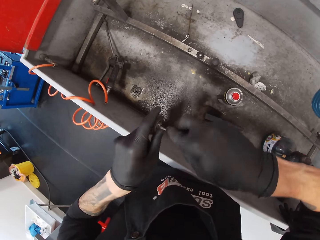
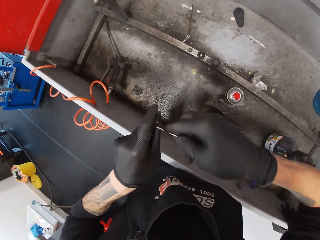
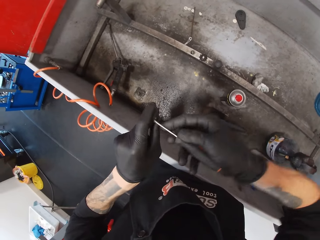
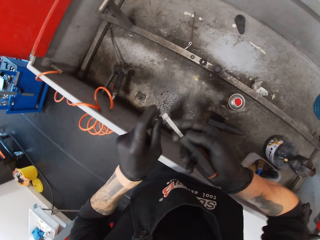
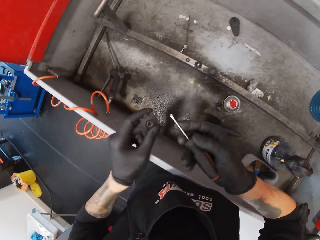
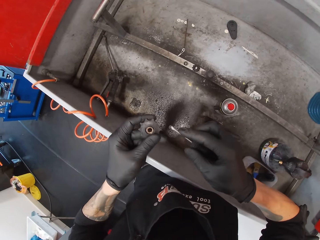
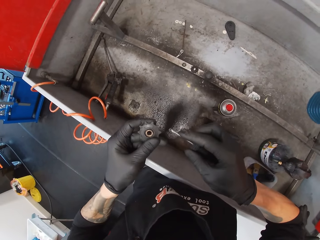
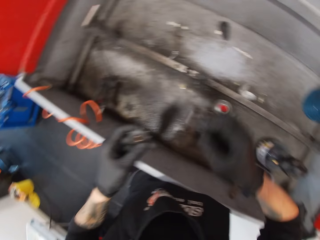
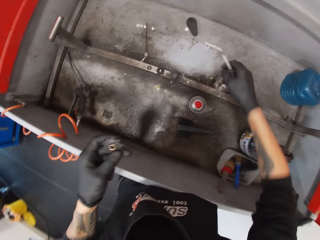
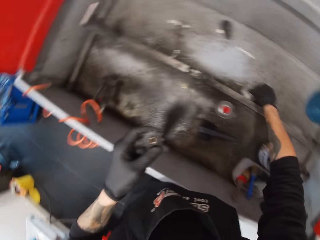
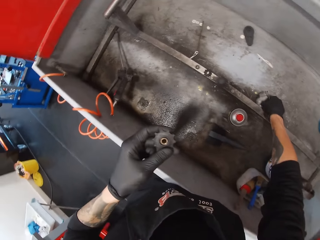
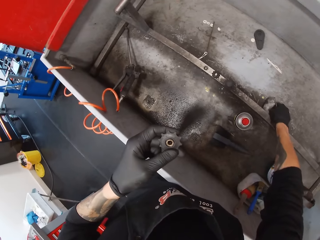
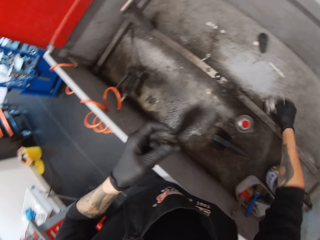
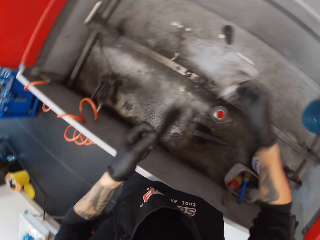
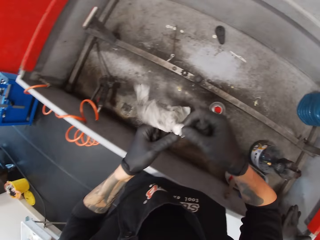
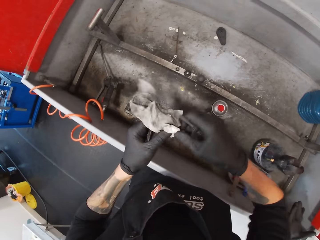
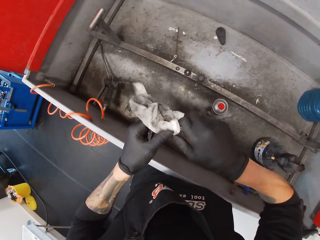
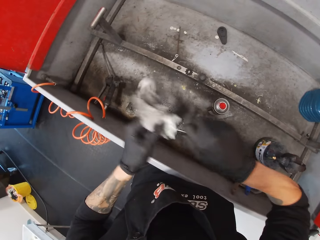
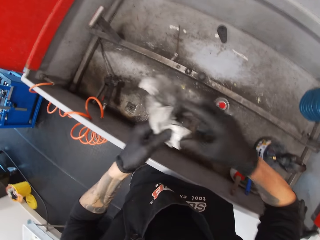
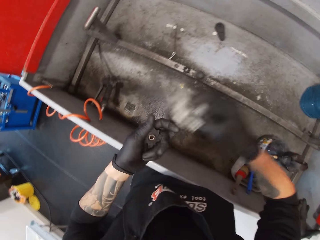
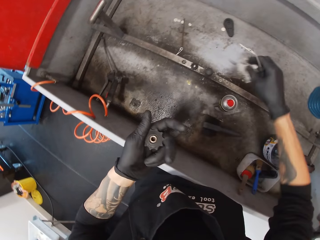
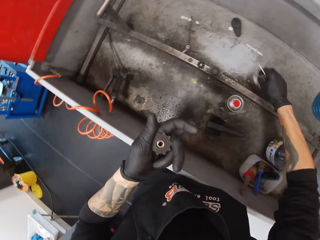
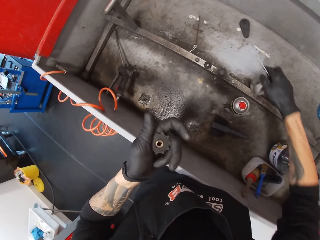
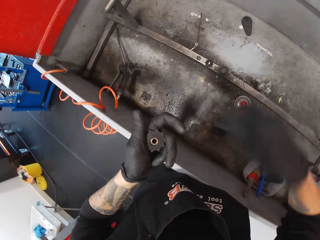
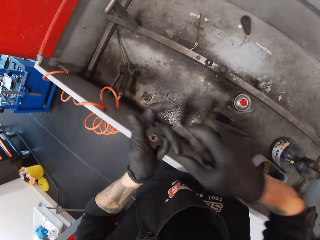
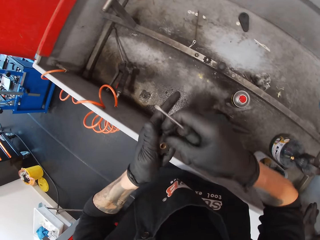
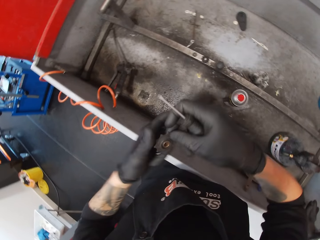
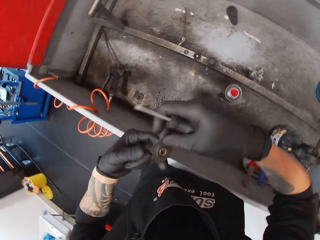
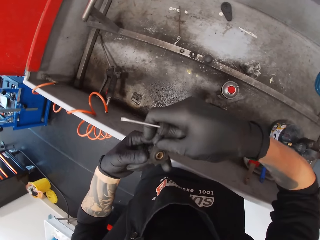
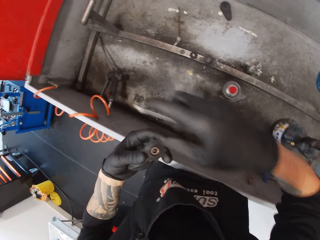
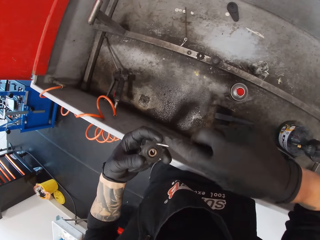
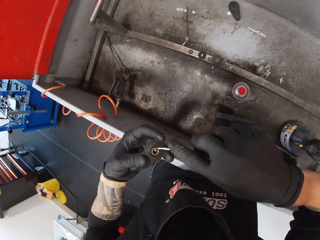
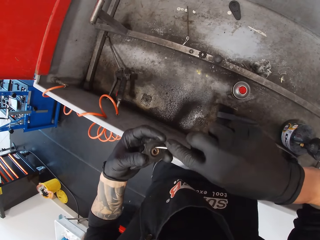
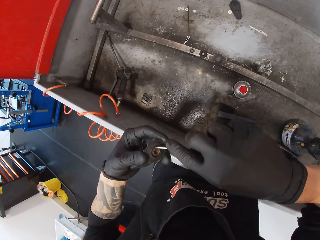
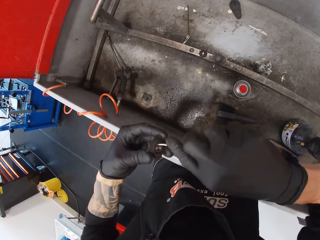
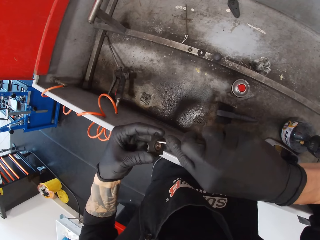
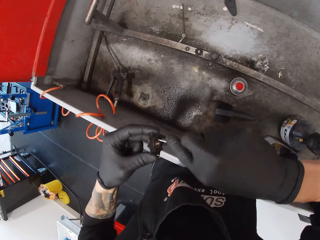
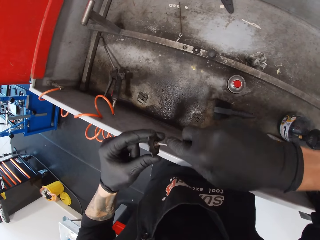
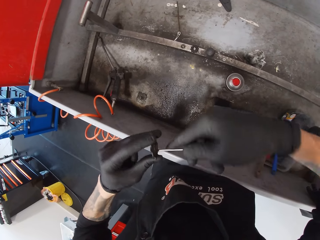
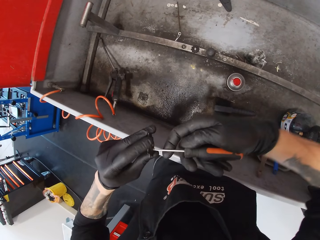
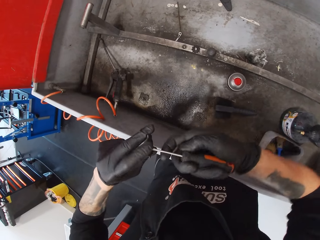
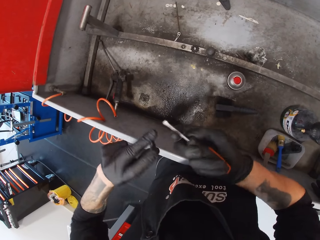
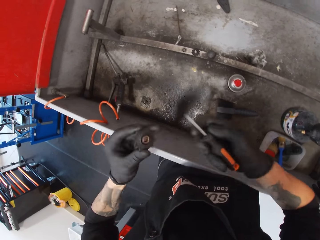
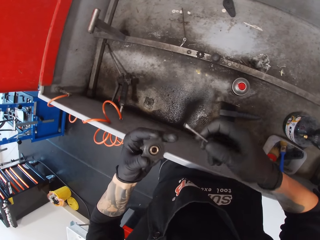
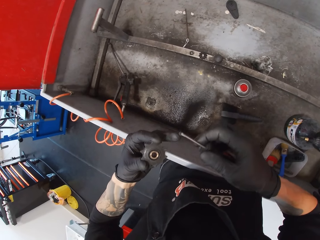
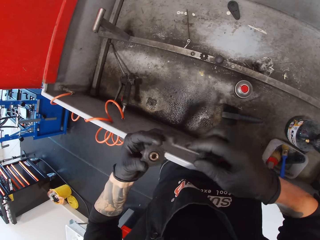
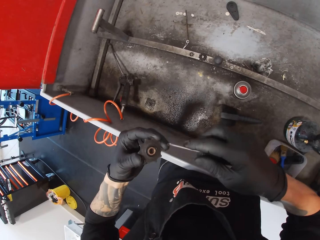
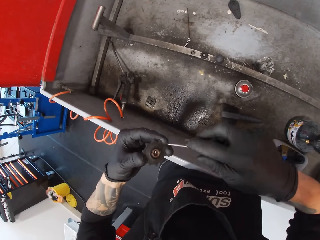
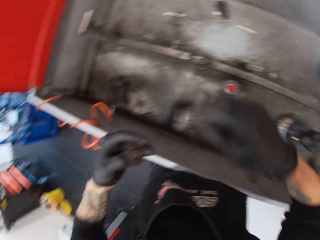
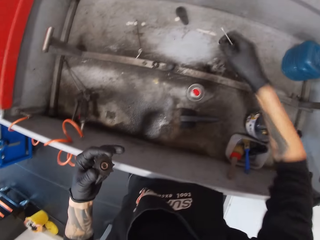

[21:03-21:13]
The camera wearer scratches the chain holder with the screwdriver. He picks up the tissue and cleans the metal with the tissue. He drops the tissue. He aligns the metal with his hands. He removes dirt on the metal with the screwdriver. He scratches the chain holder.

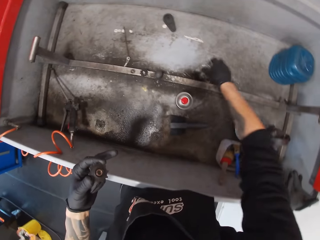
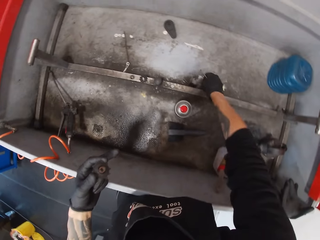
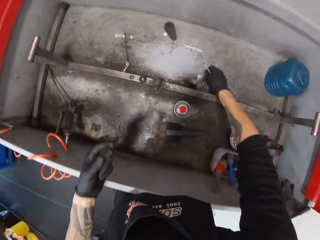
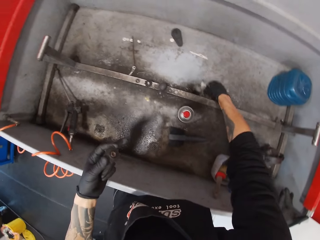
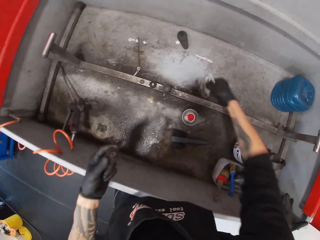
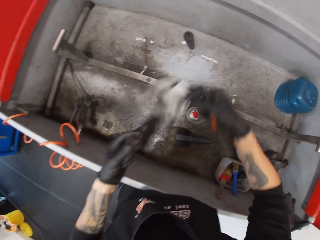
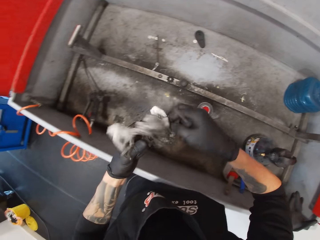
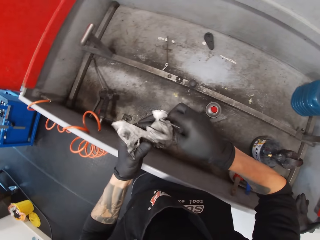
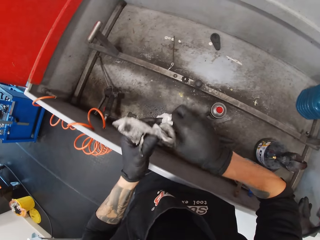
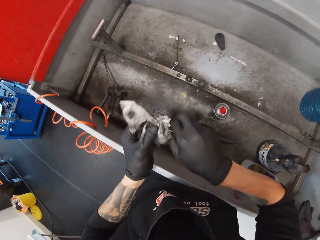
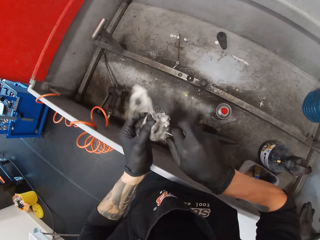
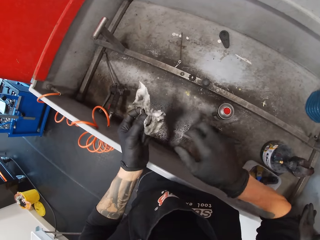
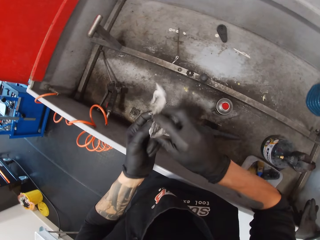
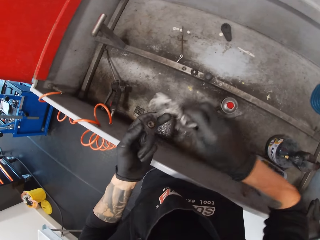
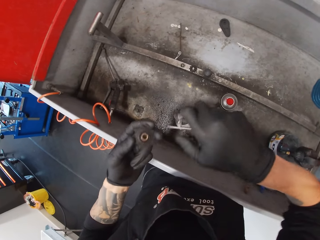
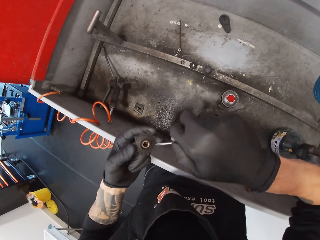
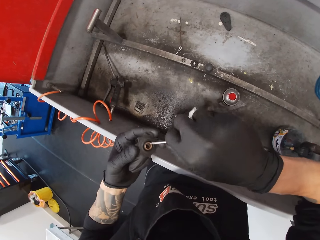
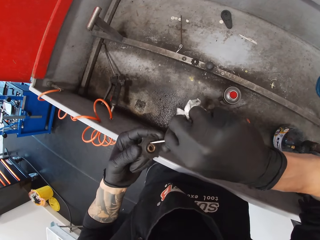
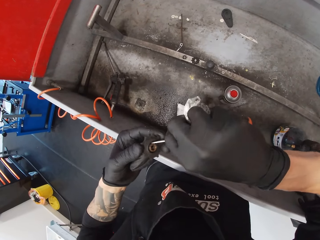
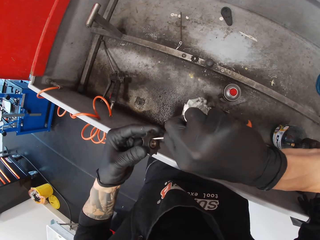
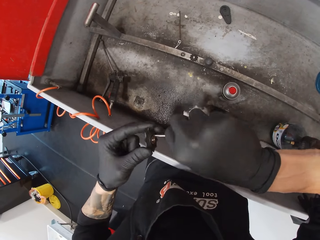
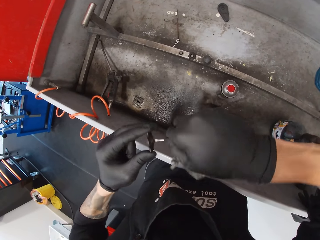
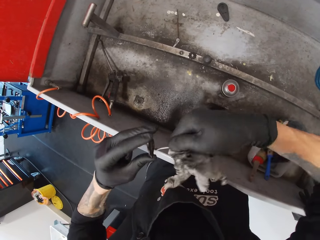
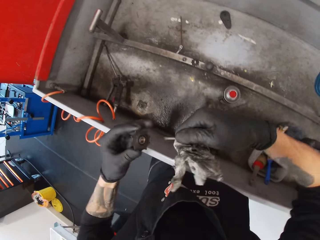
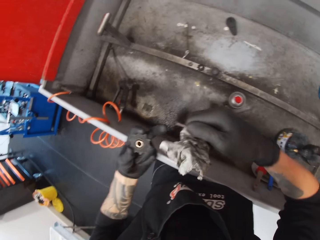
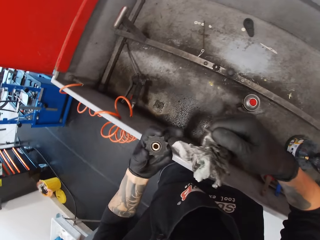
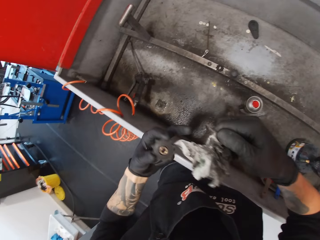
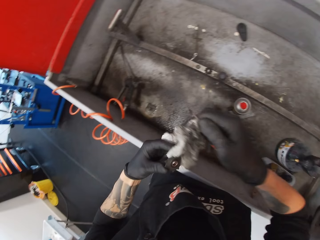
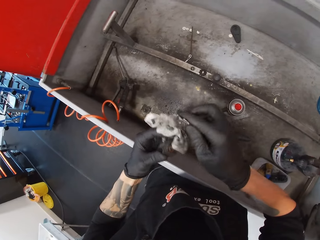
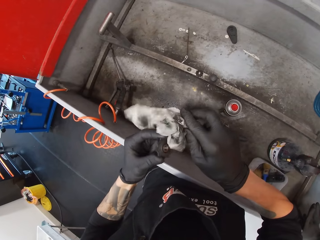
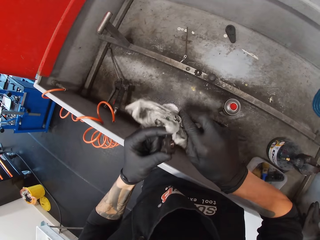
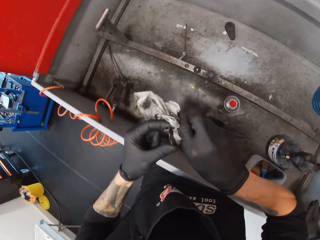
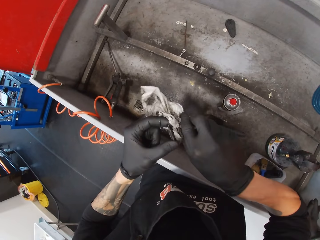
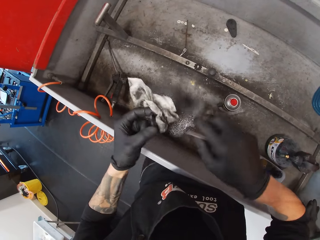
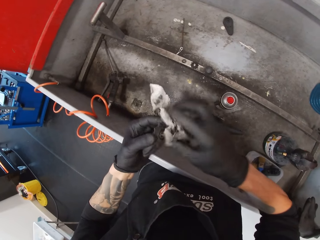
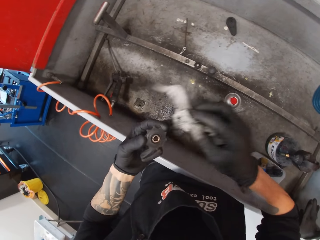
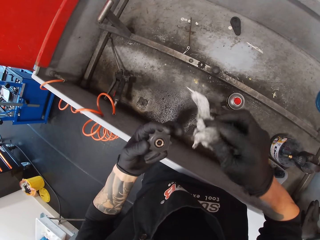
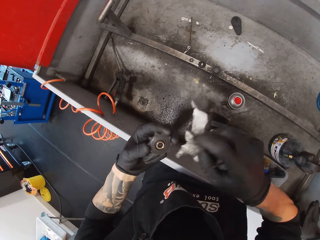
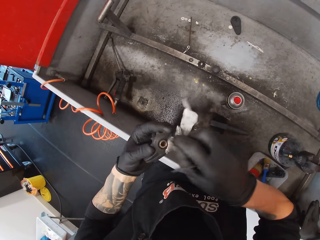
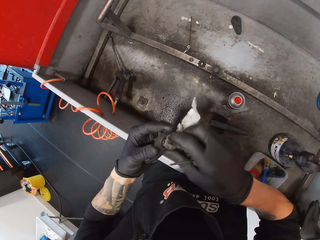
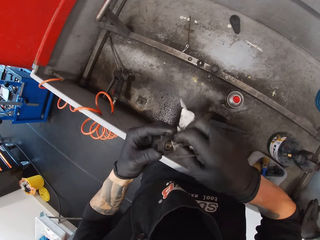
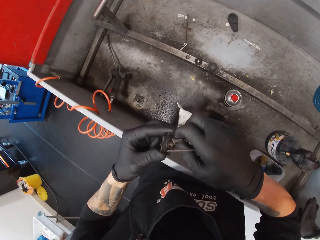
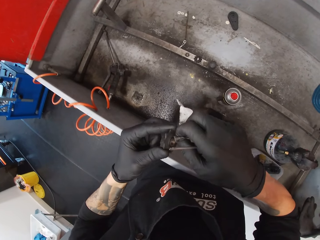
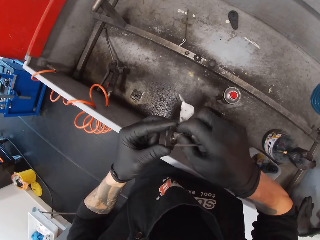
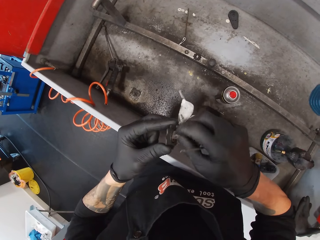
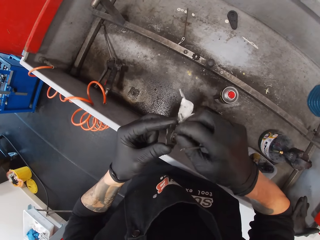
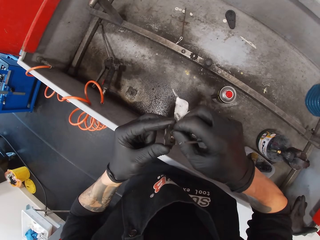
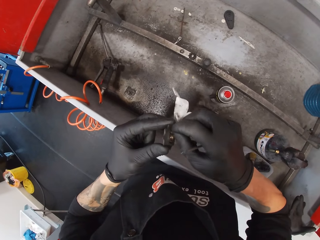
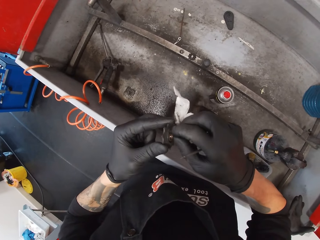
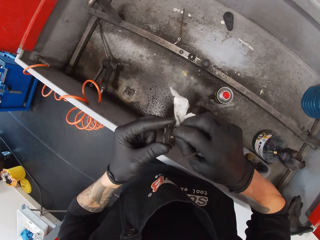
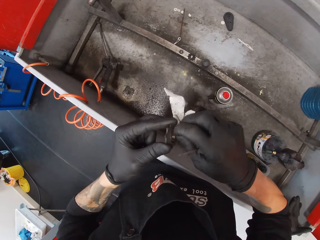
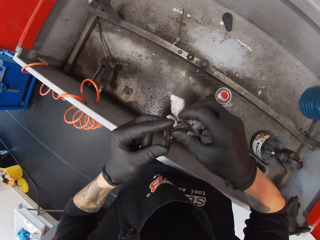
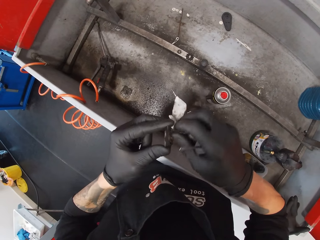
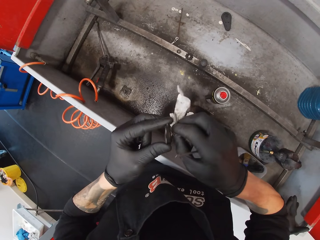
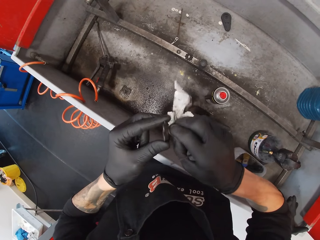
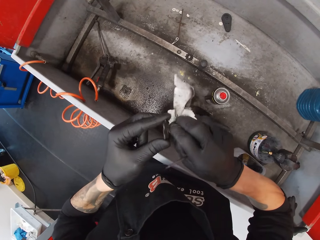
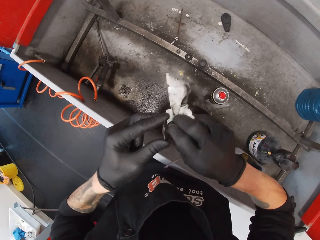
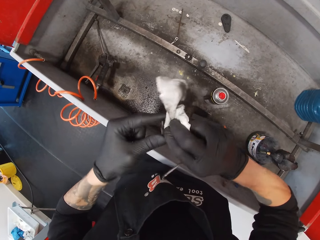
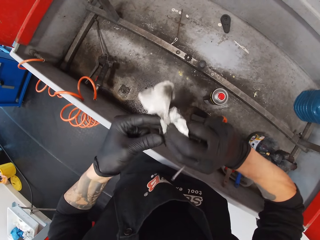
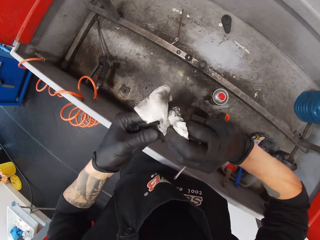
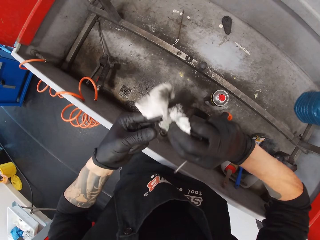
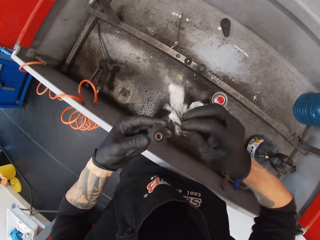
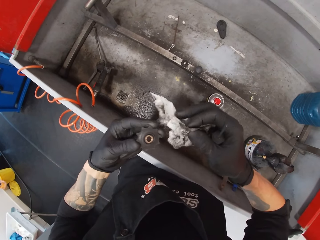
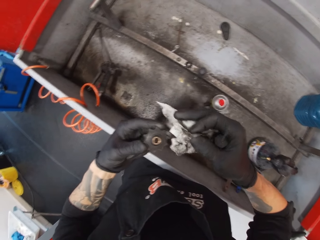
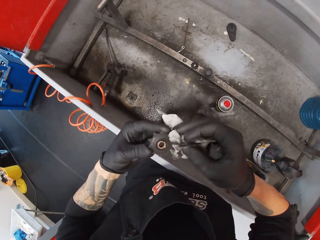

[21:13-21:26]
The camera wearer picks up a tissue. They clean dirt on a metal with a cloth. They wipe the screwdriver. They remove dirt on the metal with the screwdriver. They scrub the chain holder. They clean dirt on the metal with the cloth. They wipe the screwdriver. They wipe the chain holder.
